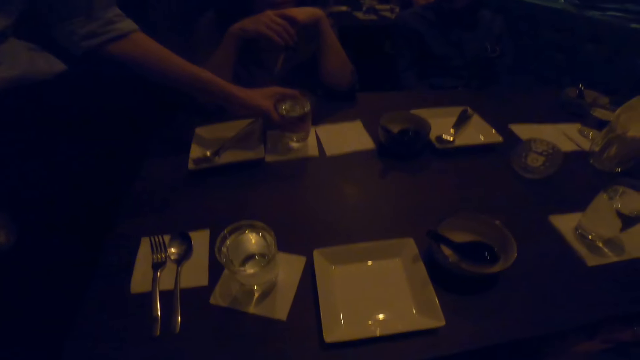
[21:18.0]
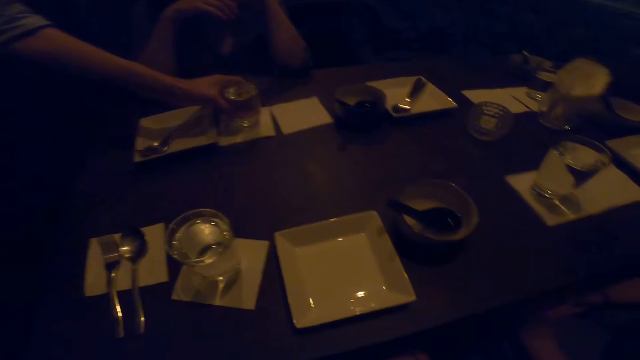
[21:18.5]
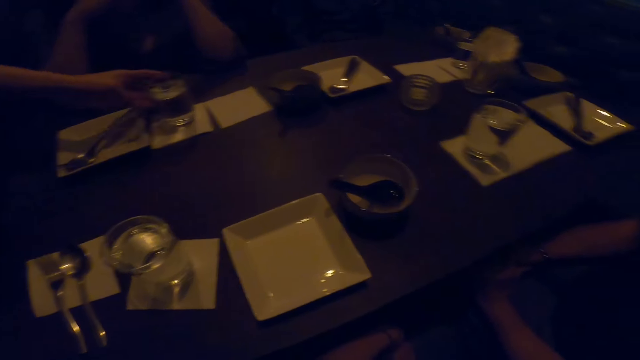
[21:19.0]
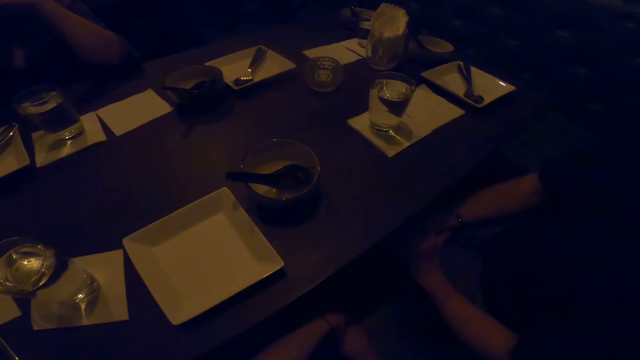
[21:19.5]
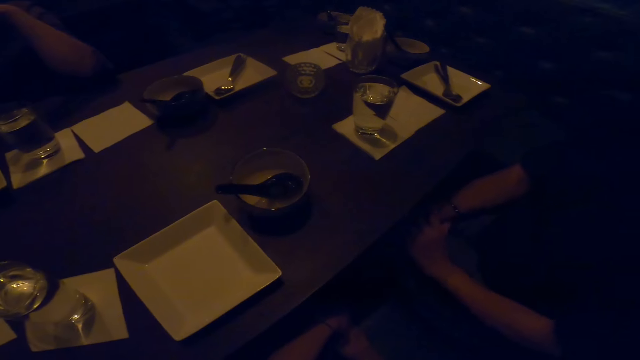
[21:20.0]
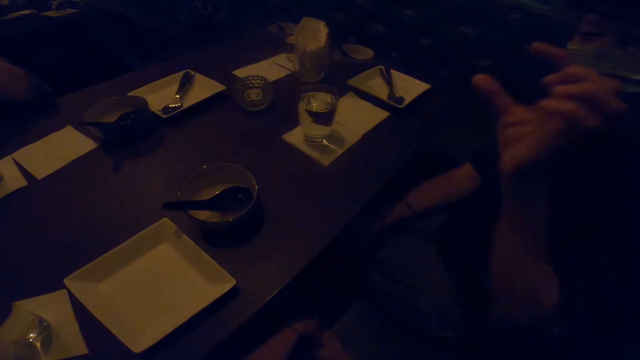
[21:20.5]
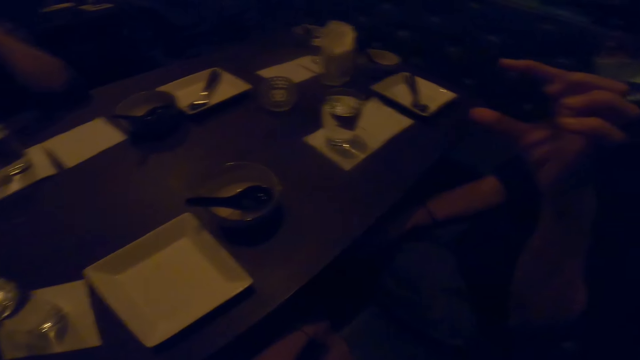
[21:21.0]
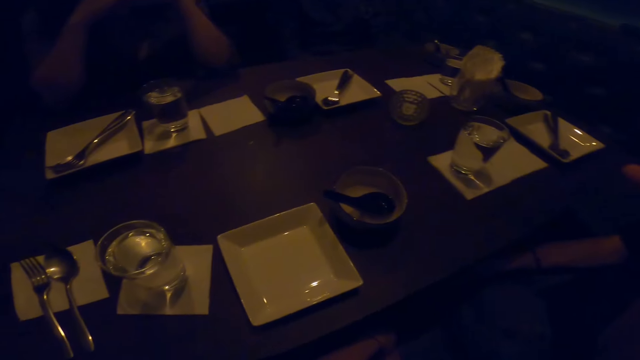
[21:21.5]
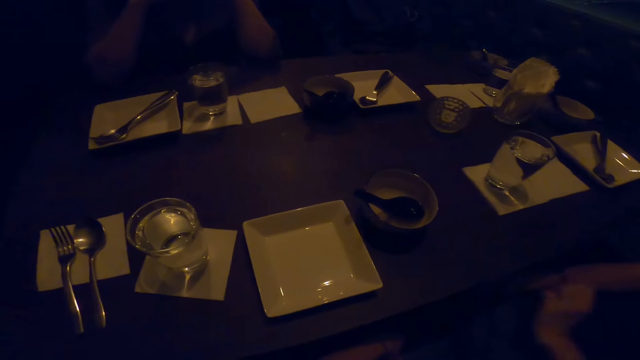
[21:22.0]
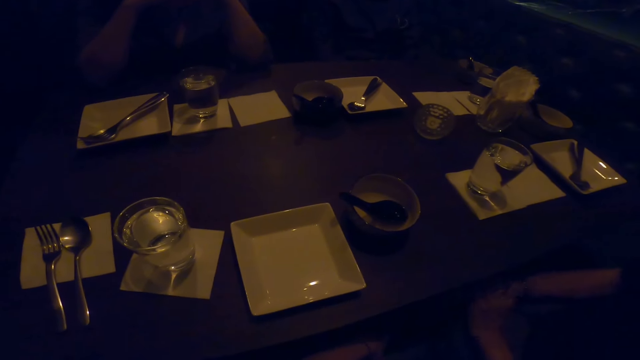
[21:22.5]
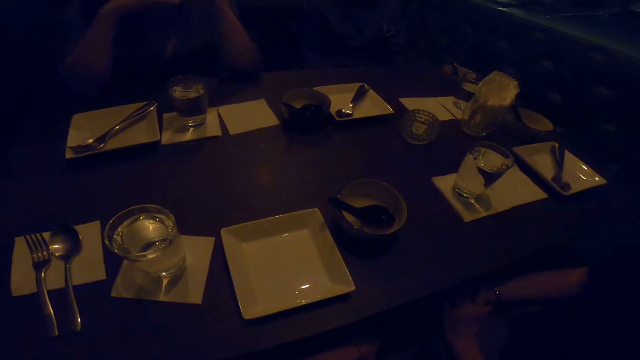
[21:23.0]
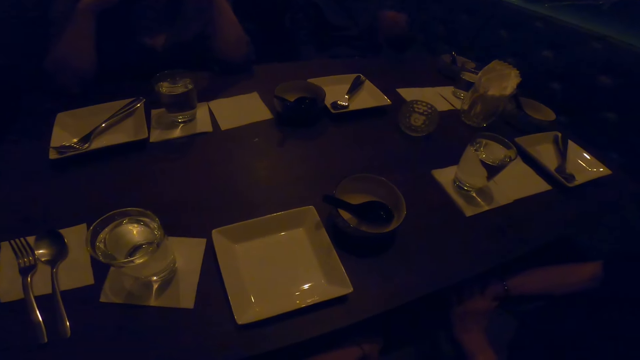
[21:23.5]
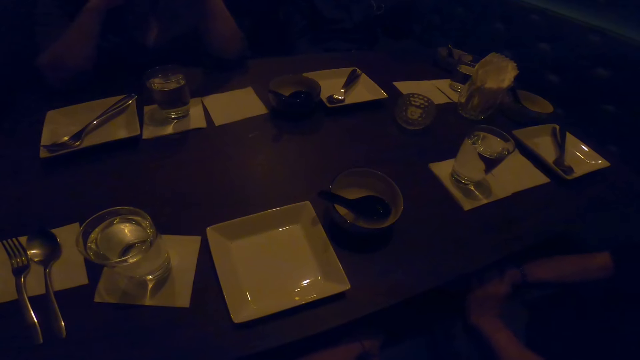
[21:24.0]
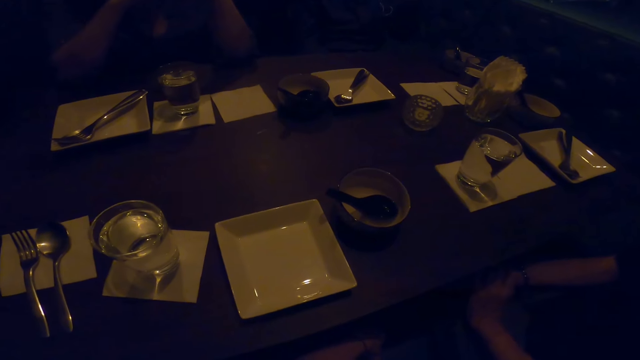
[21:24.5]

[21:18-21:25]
A man drops the glass on the table. The camera wearer interacts with the friends.

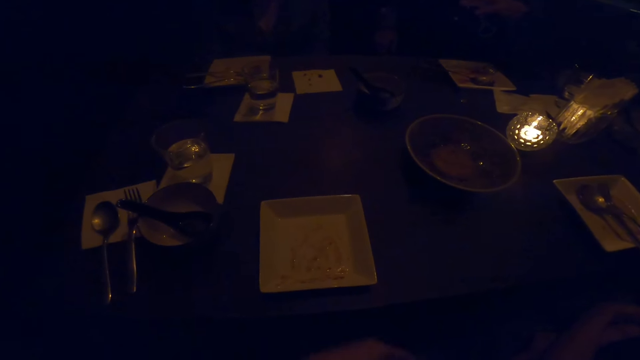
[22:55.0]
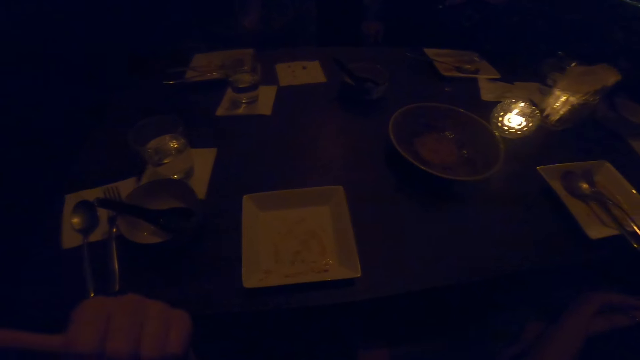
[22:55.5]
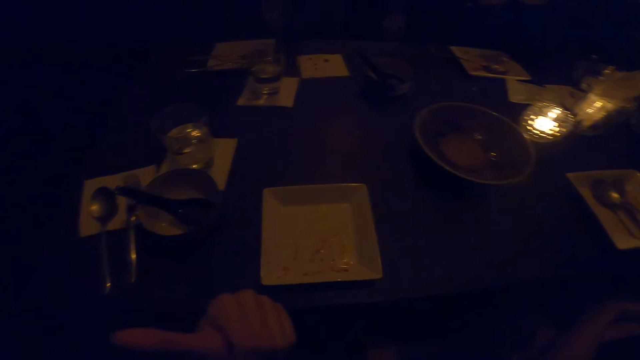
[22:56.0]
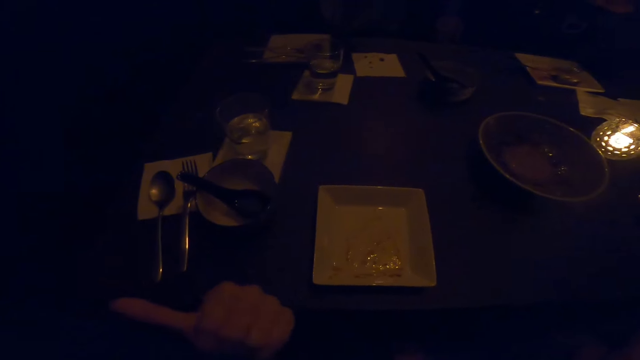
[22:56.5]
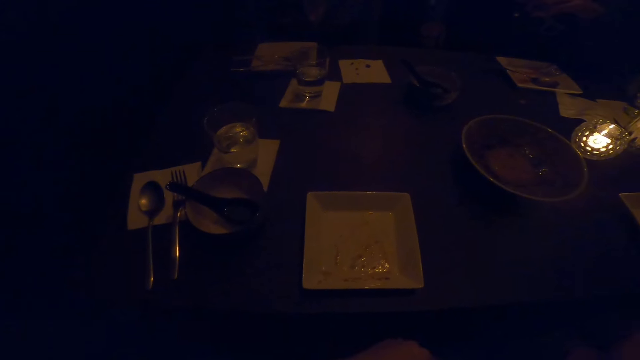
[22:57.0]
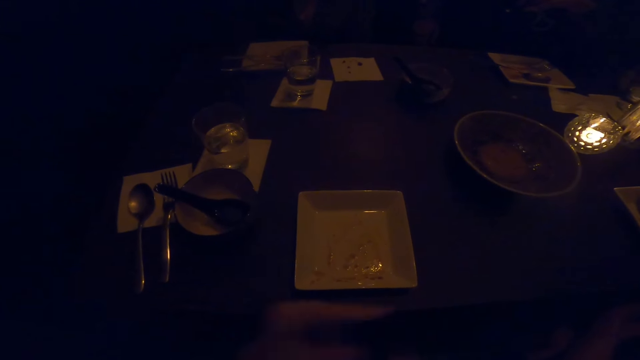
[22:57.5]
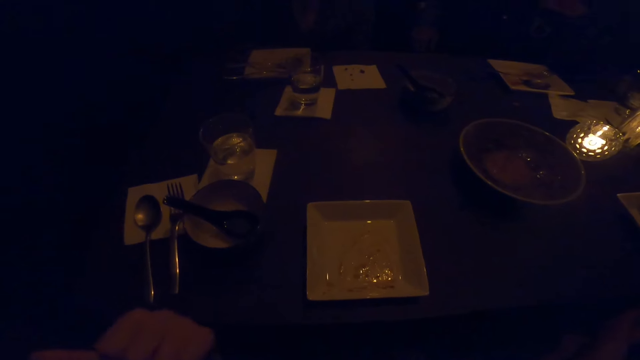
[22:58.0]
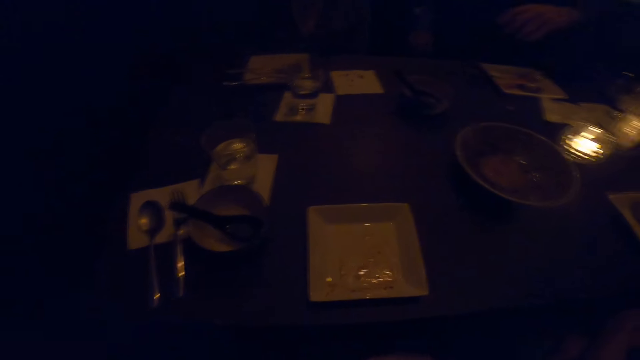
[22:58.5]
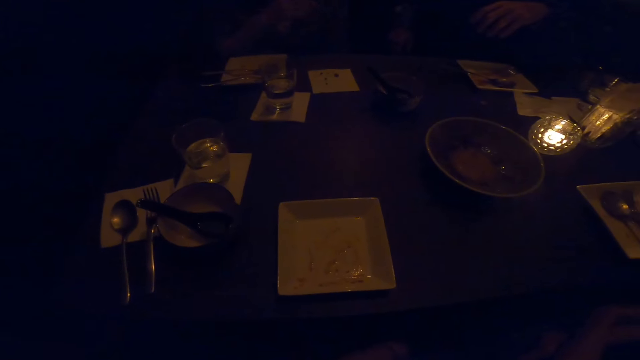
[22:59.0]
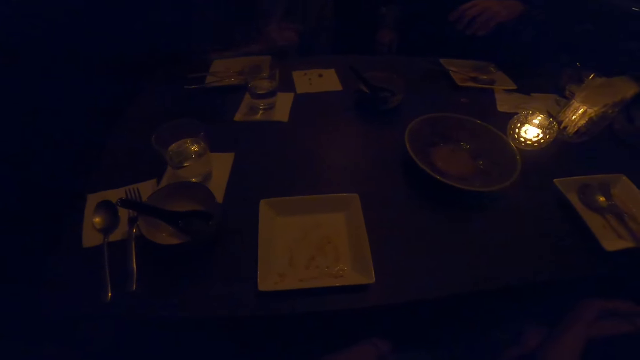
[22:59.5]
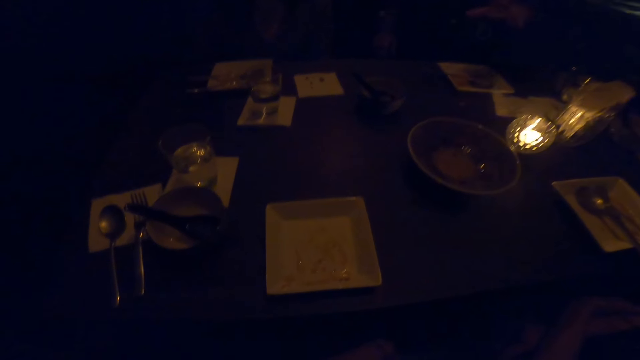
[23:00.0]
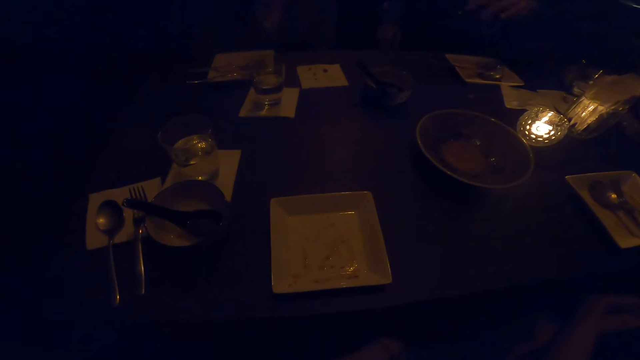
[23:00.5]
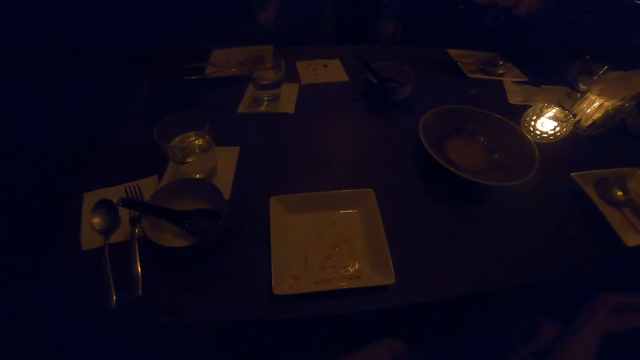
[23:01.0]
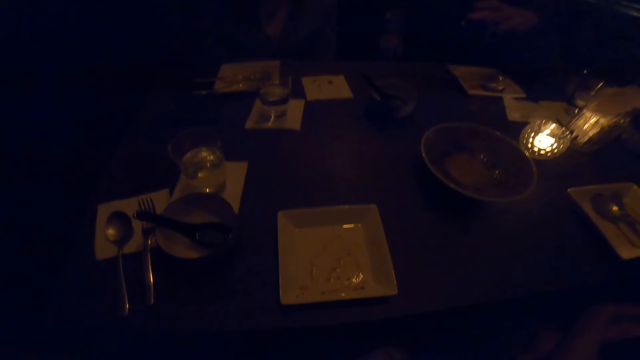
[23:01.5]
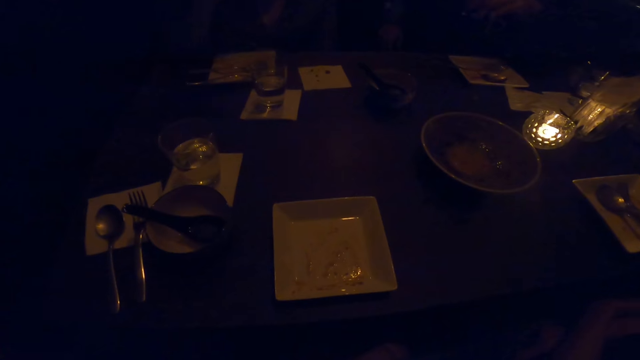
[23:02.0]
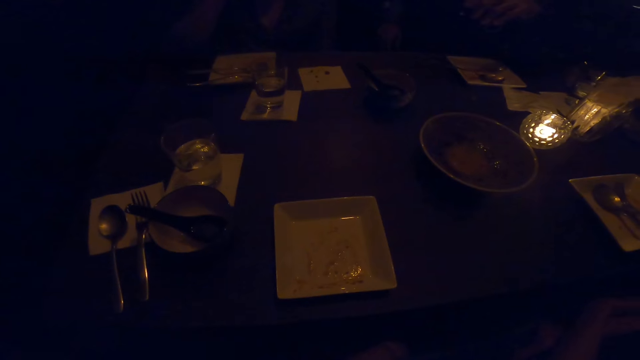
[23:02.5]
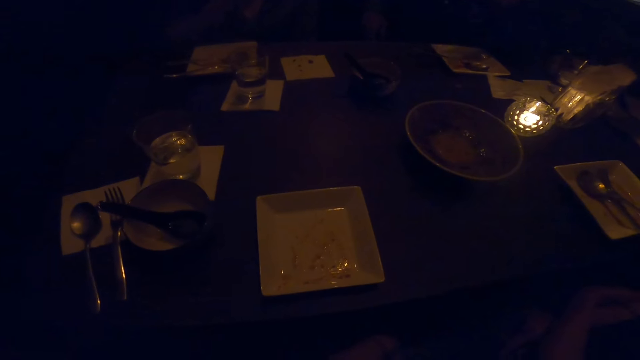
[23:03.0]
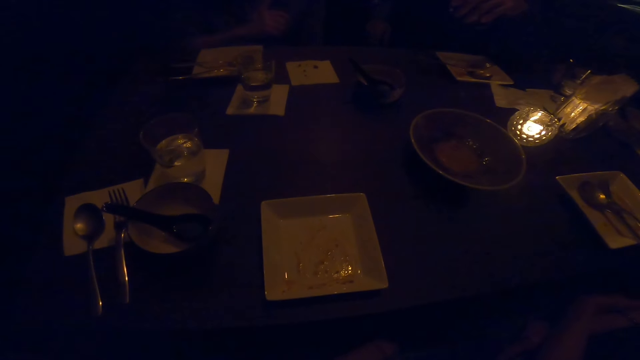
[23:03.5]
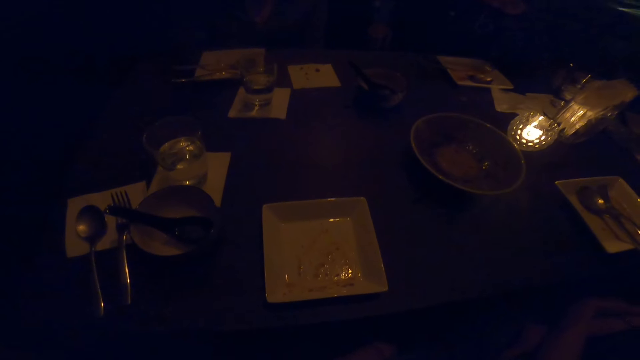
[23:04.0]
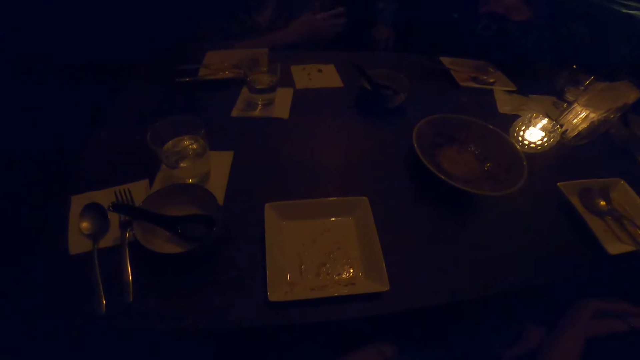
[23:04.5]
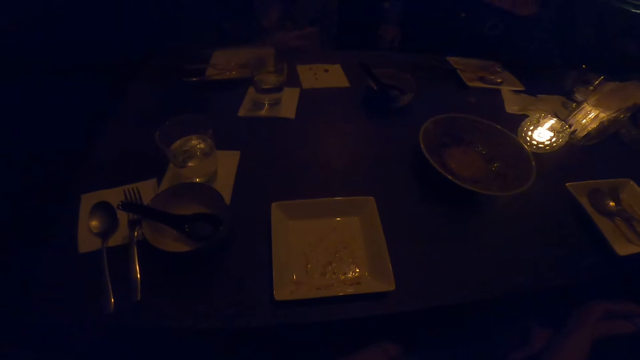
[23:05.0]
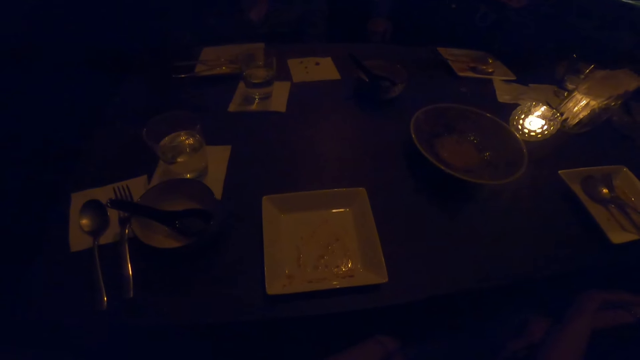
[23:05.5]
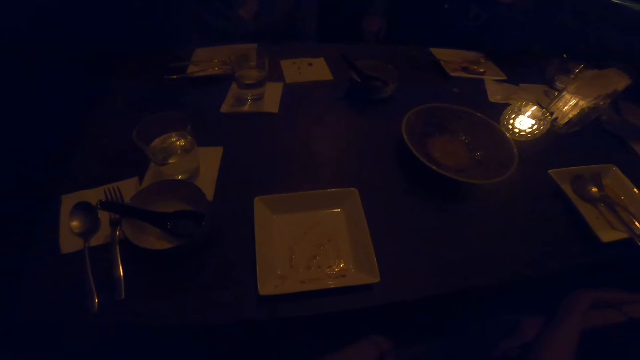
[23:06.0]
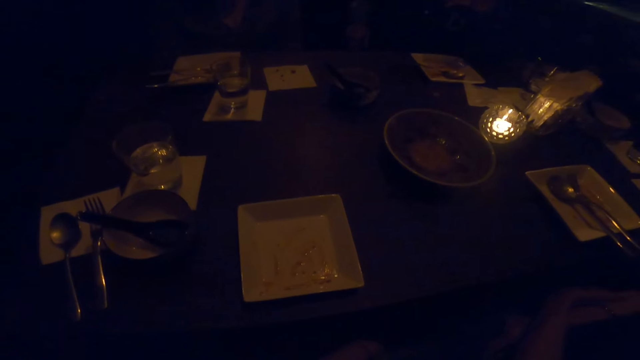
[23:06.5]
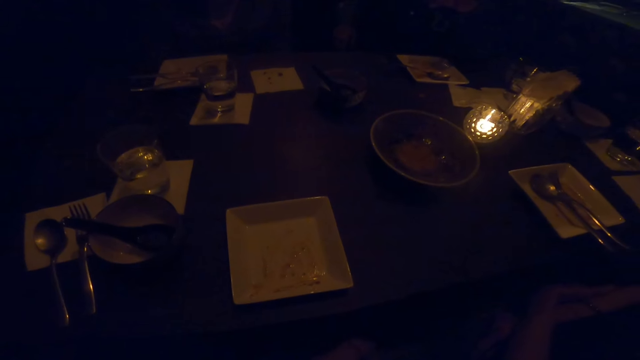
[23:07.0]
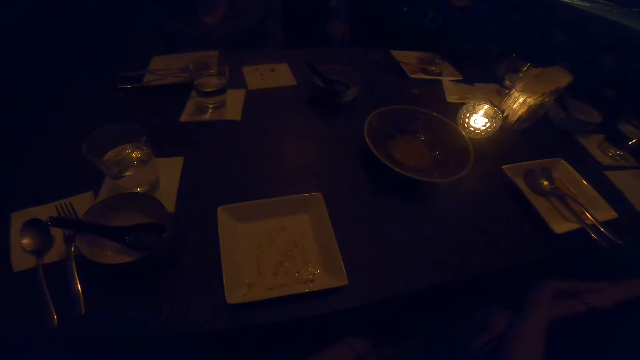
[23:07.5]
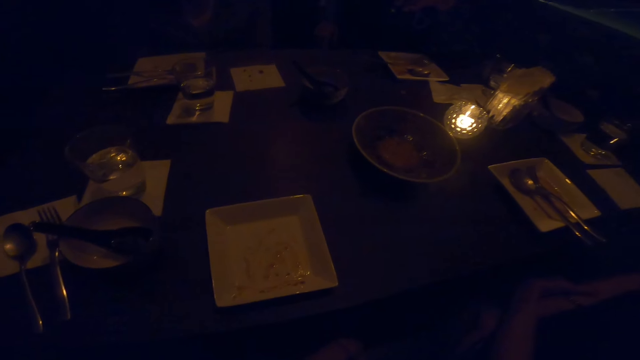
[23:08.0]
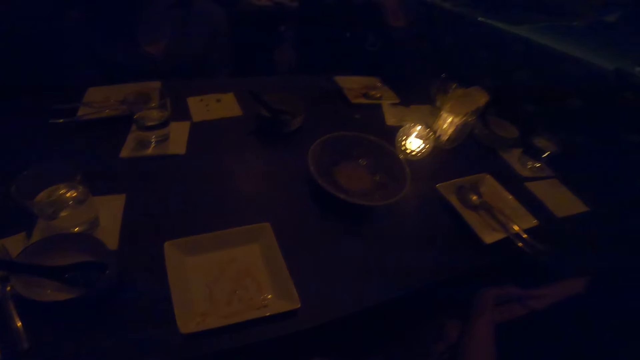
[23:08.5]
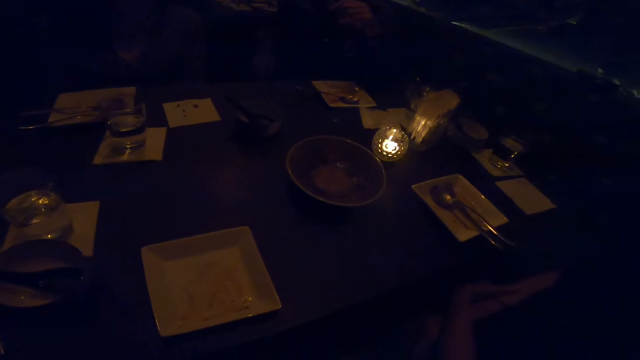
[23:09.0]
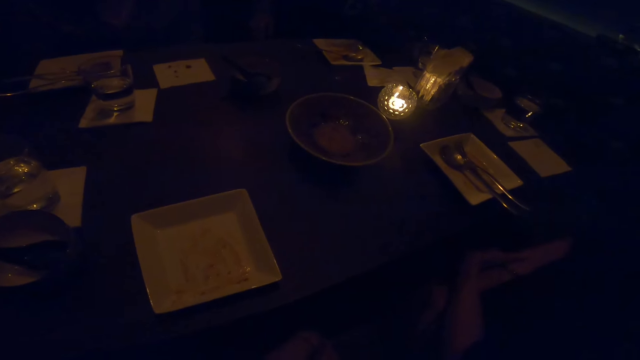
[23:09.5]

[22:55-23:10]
The camera wearer does a hand movement. They talk to a man. They stare at the table.
